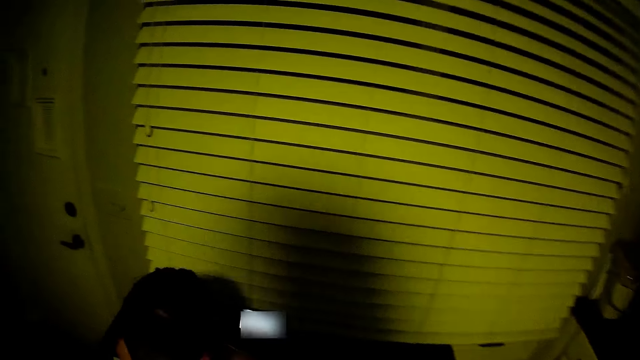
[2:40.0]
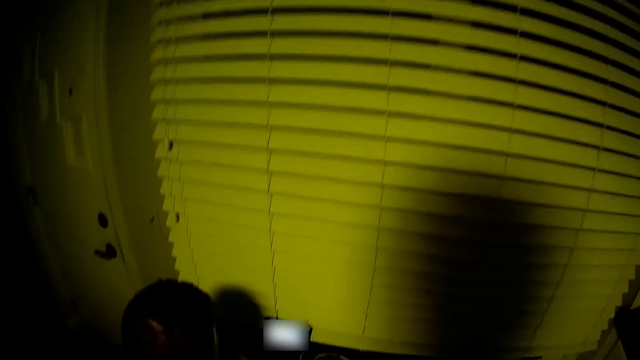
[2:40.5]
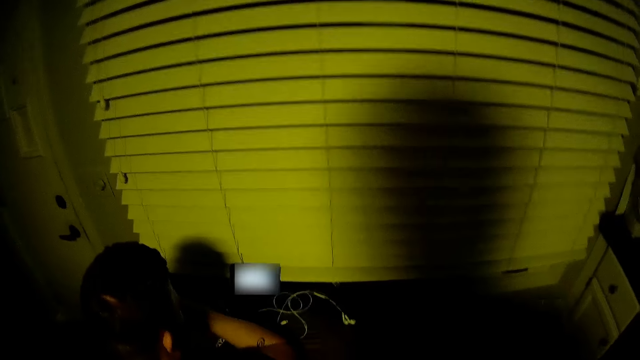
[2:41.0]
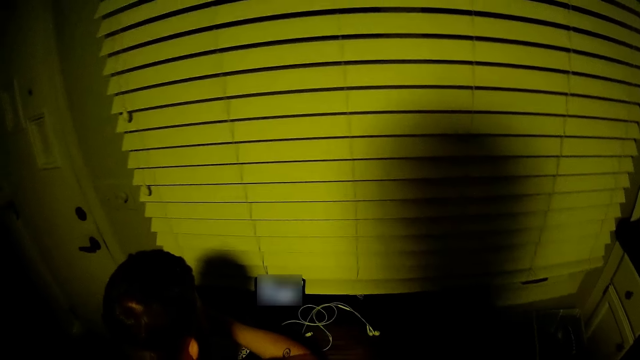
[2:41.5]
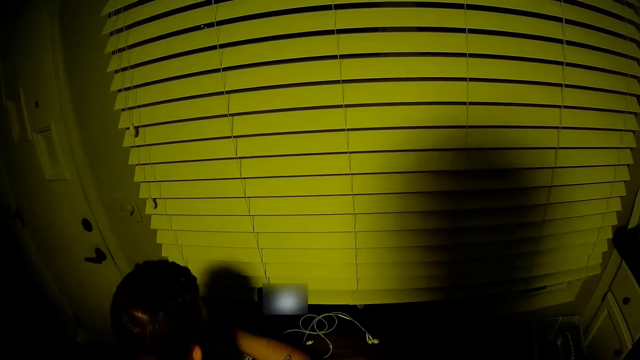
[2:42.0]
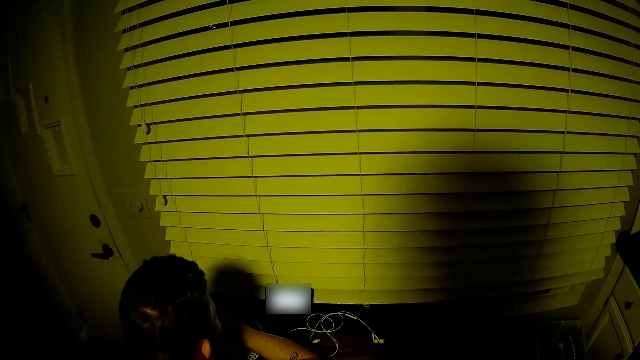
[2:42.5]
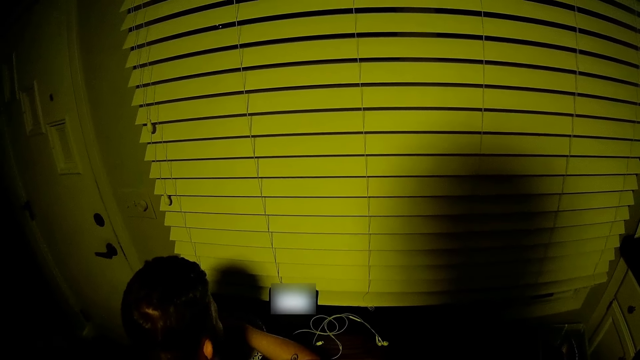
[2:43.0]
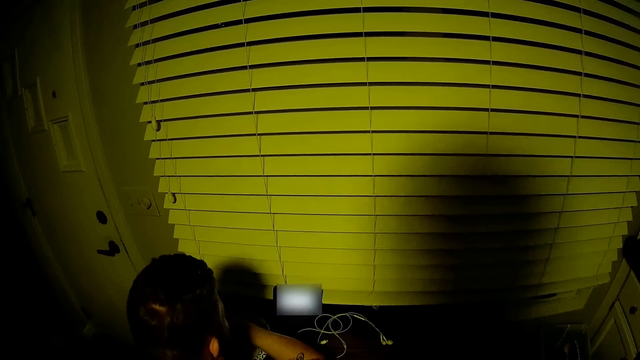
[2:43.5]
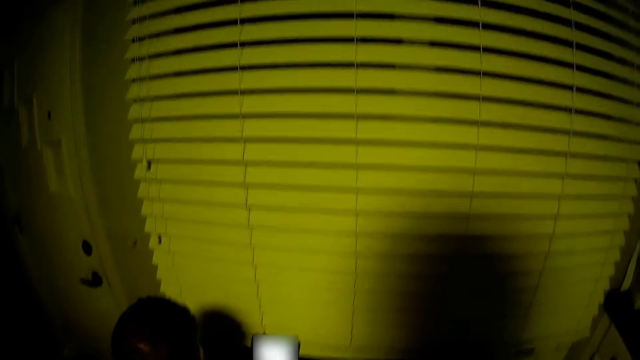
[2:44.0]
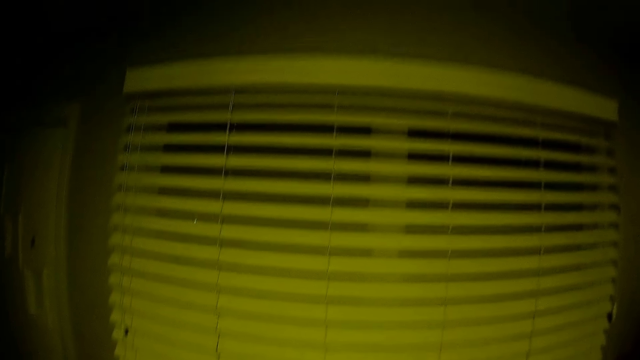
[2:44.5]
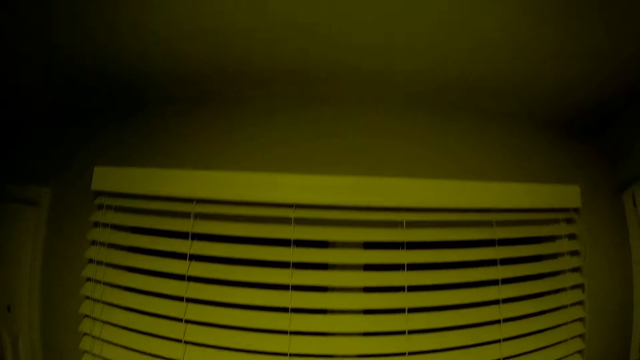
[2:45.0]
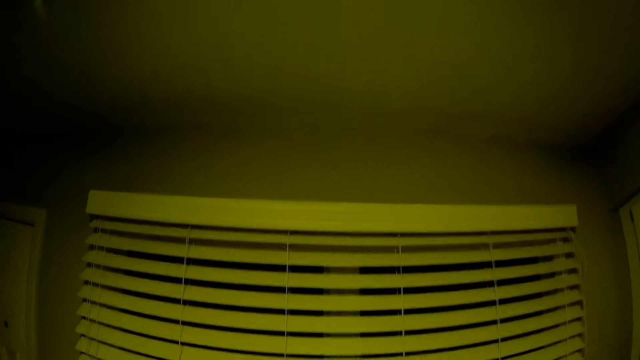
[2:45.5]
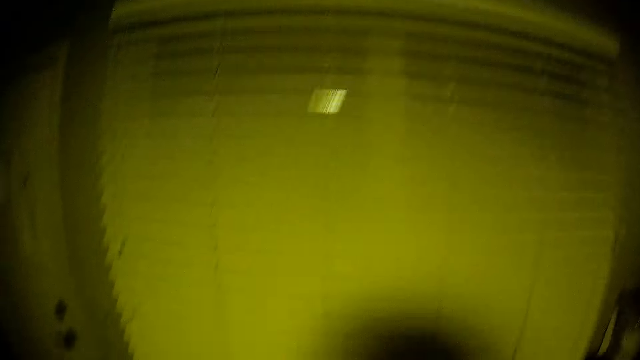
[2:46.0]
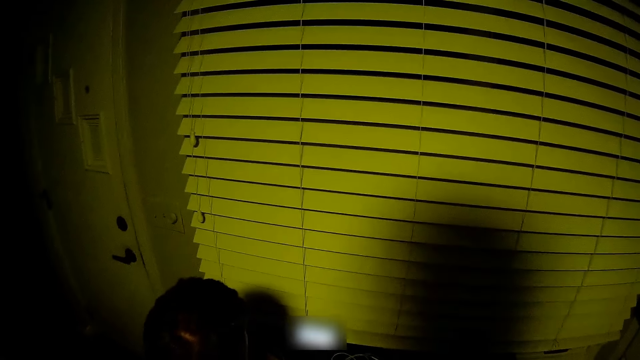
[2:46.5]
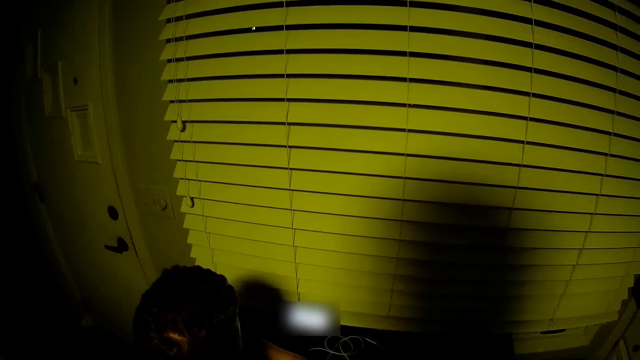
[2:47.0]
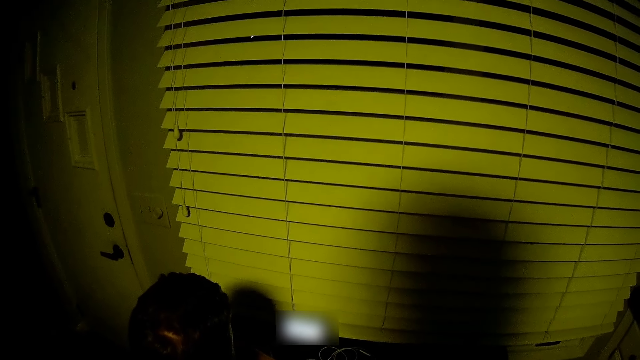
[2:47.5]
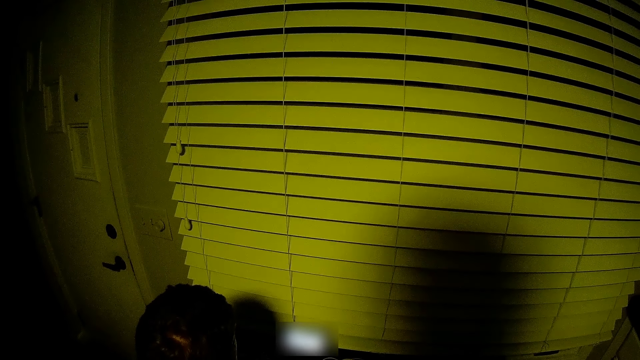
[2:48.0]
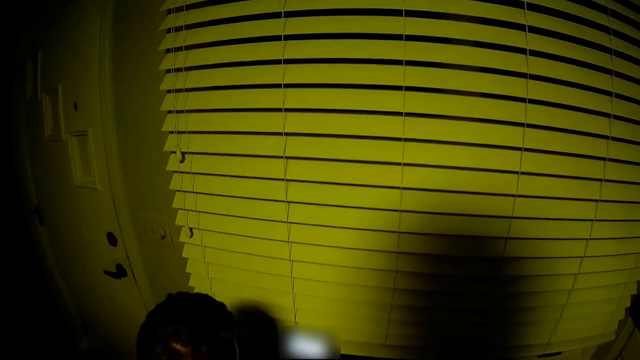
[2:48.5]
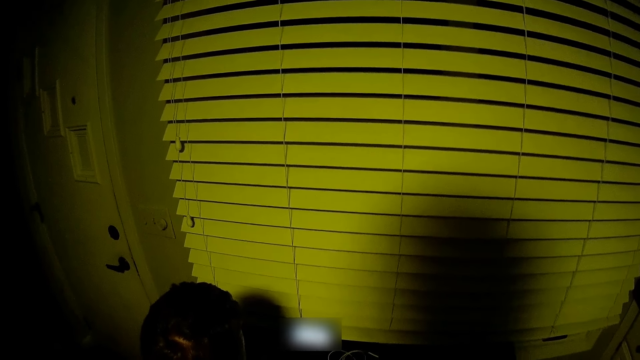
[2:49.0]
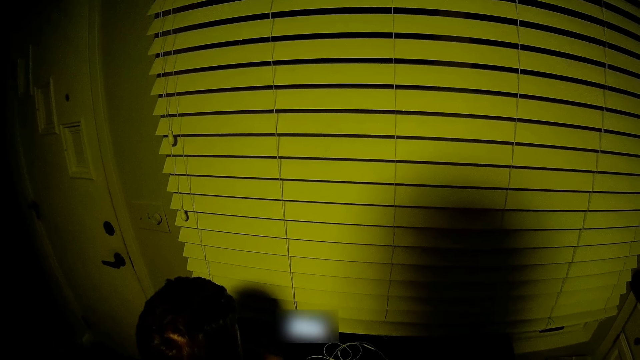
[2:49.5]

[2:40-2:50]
The camera wearer looks around. They stare at the window.

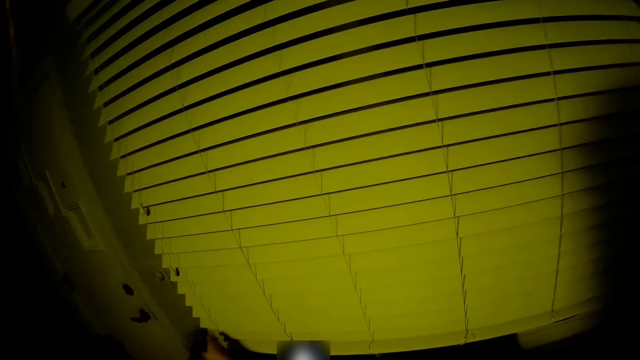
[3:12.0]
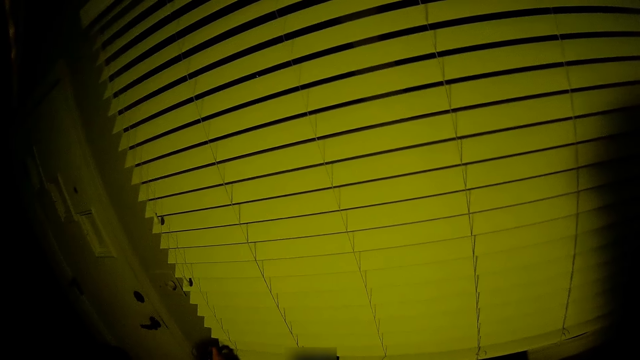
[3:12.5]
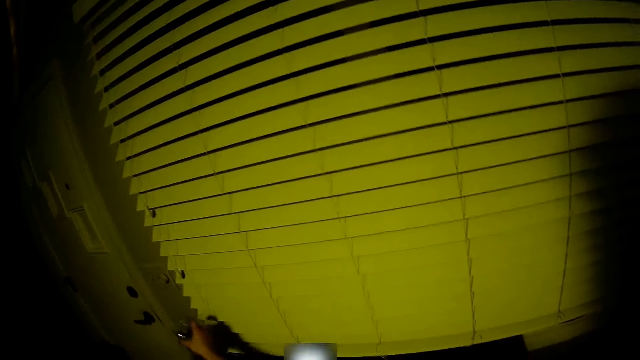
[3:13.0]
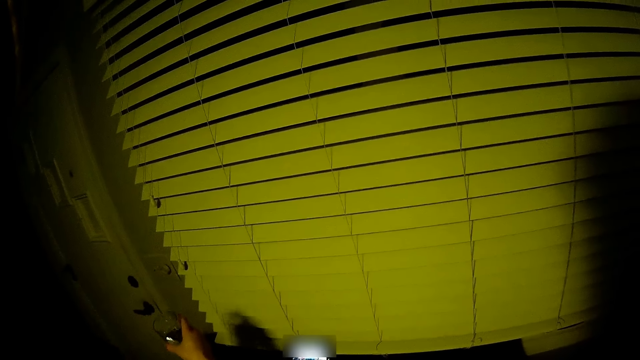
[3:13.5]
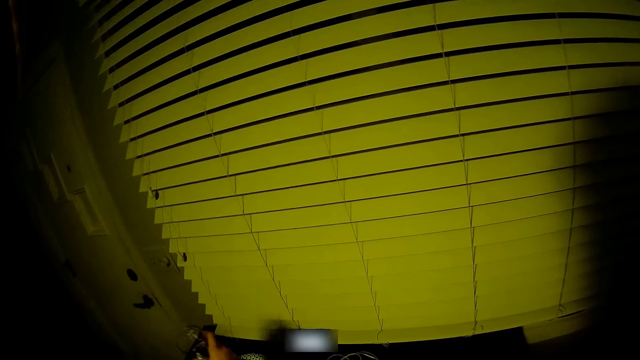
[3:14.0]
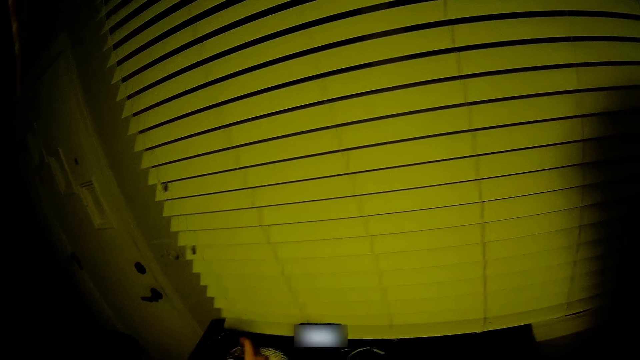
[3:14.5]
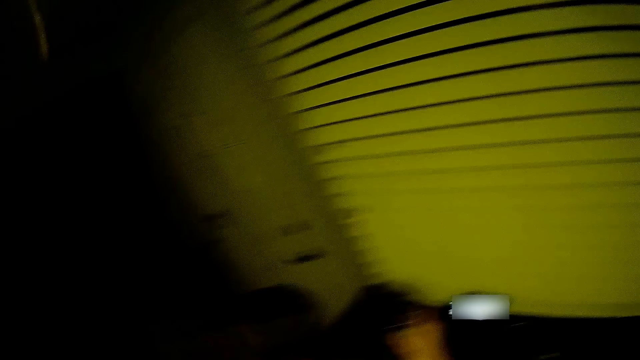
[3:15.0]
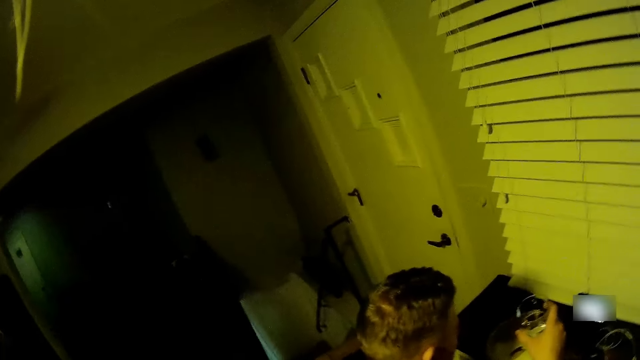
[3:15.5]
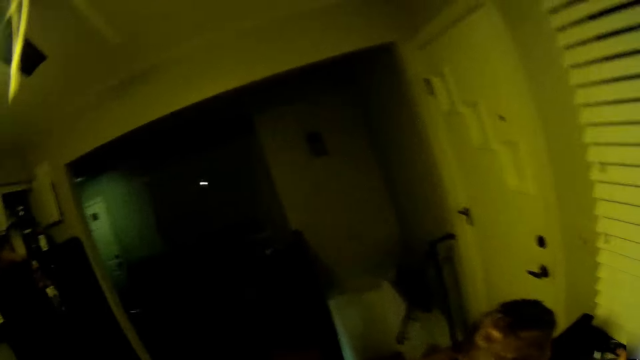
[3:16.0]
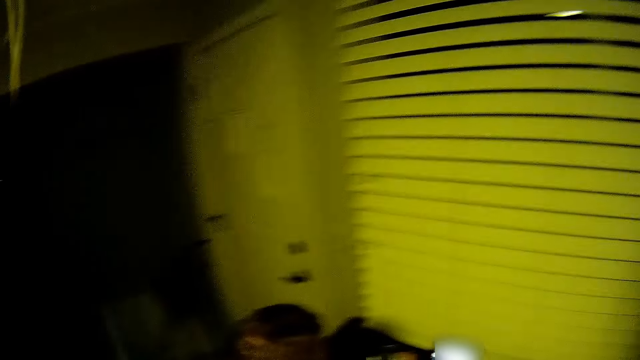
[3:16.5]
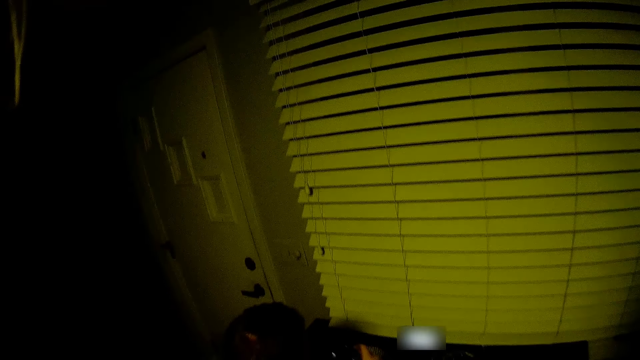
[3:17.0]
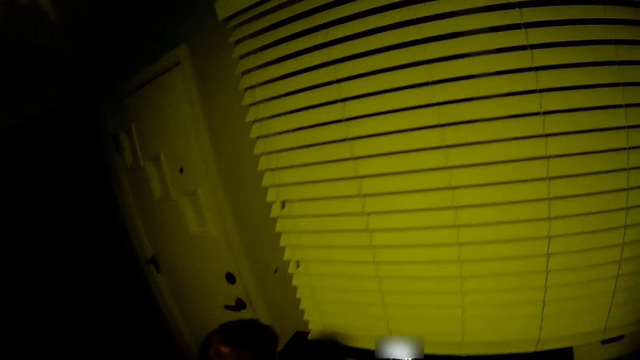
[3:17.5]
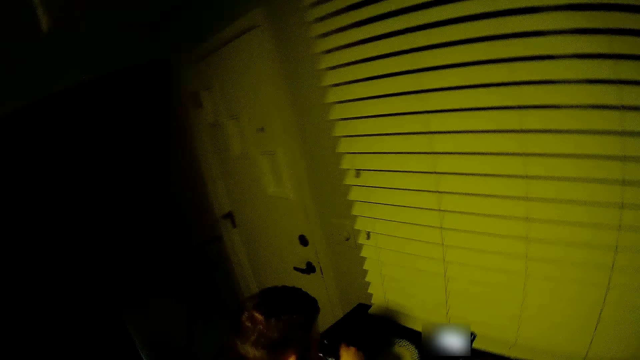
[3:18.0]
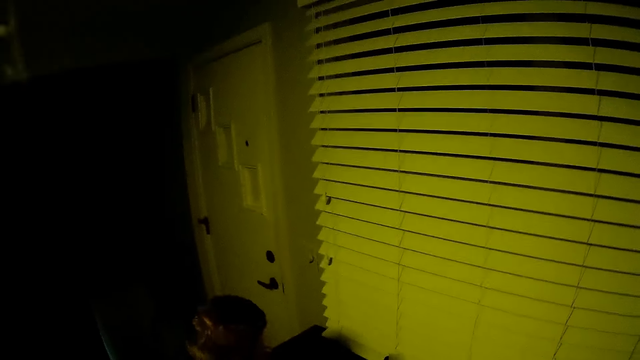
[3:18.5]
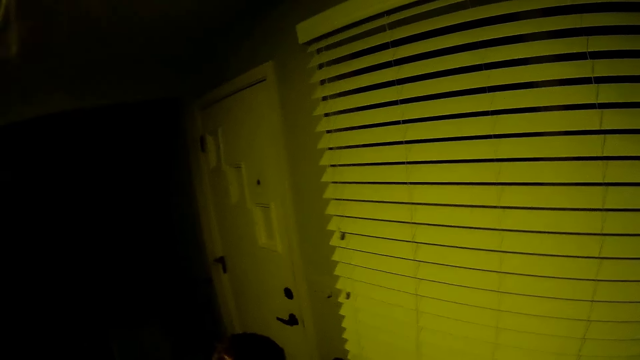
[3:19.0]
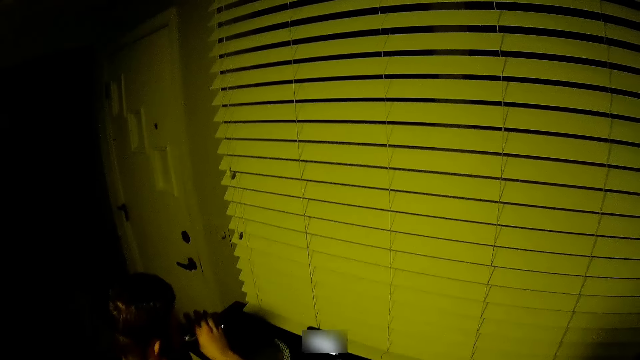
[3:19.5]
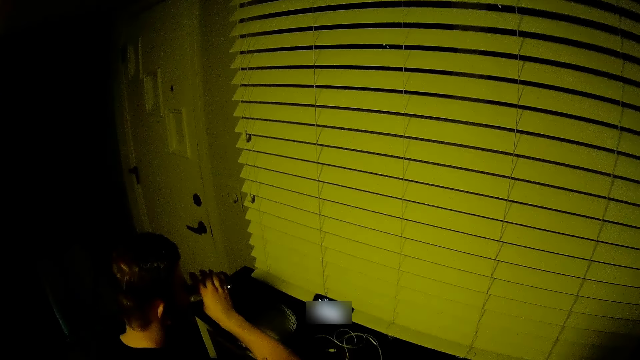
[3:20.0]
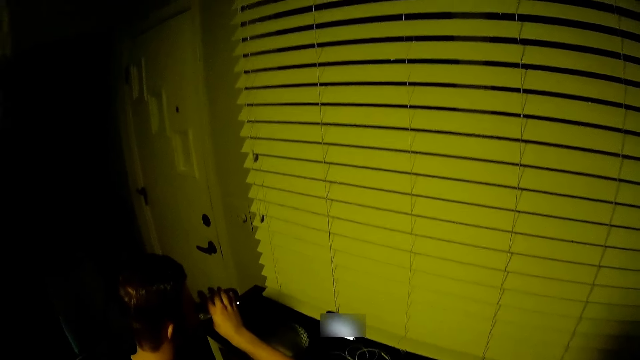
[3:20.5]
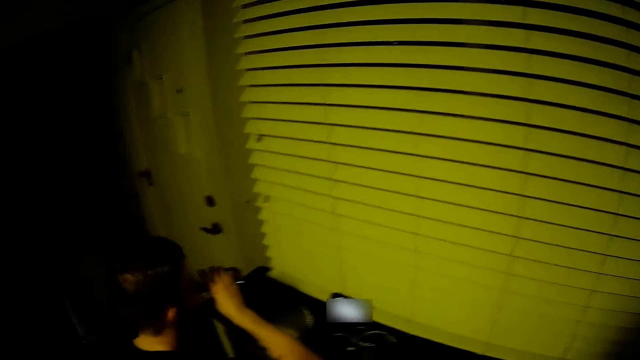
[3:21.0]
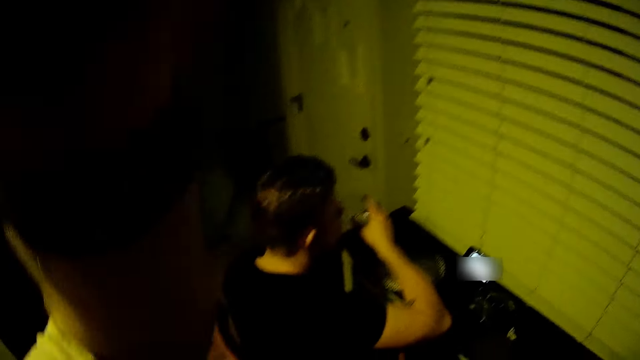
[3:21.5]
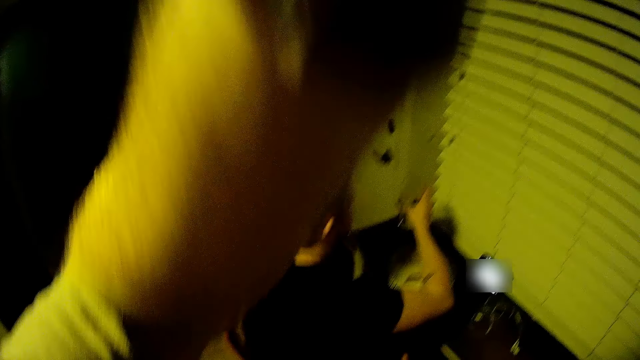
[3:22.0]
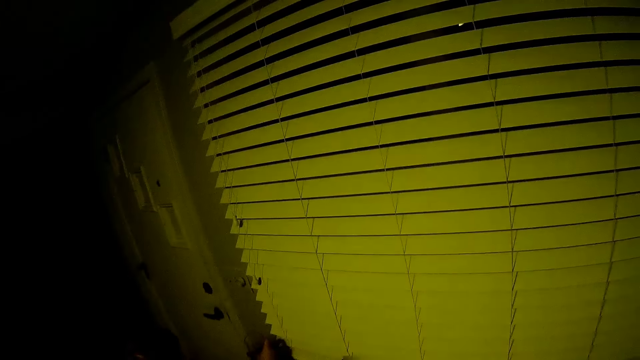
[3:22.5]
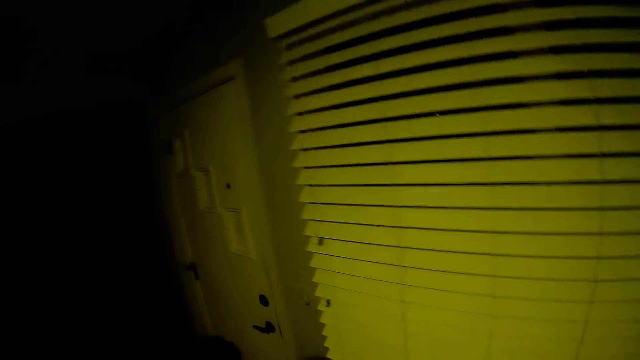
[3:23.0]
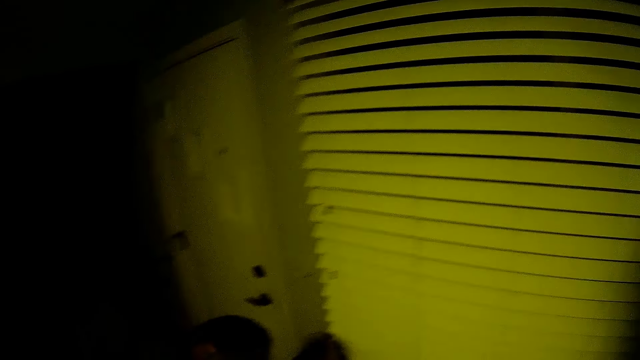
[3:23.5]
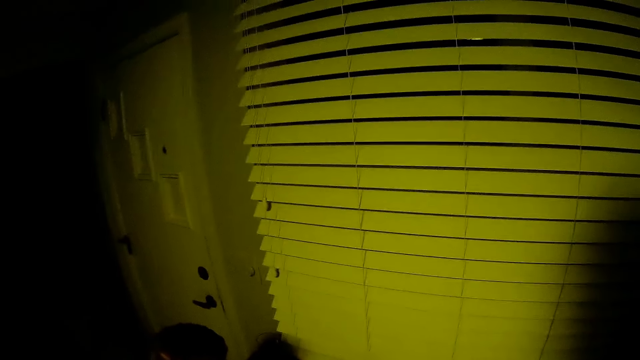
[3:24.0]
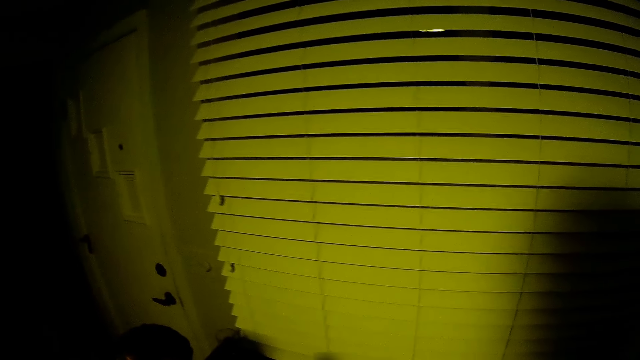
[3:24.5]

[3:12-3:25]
A person takes the glass. The person holds the glass. The camera wearer looks around. They adjust the camera. They lower the hand.
